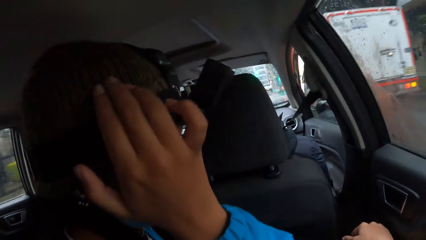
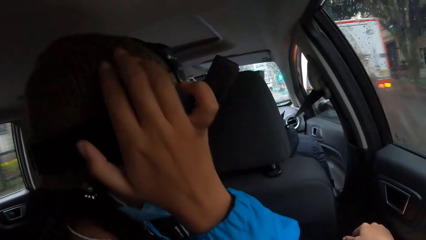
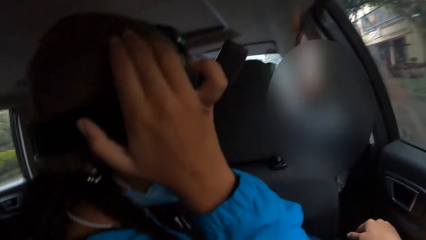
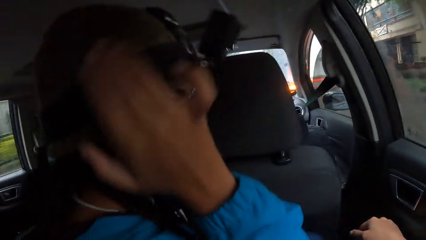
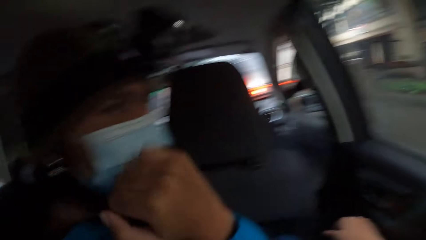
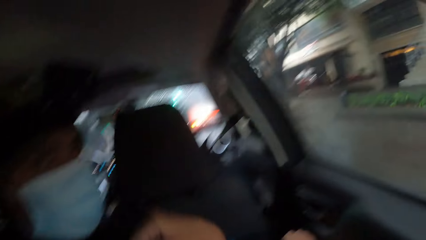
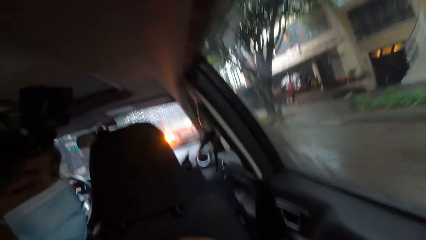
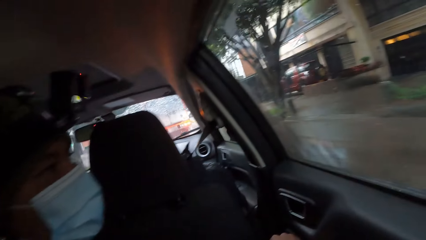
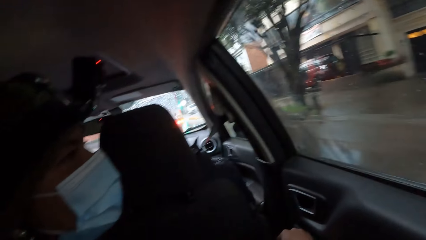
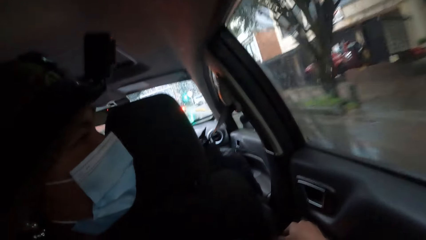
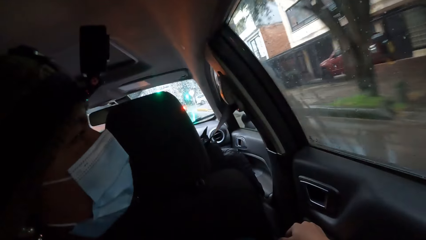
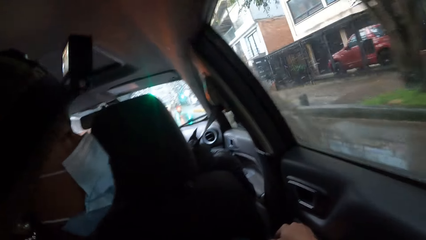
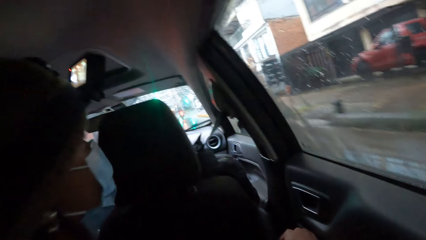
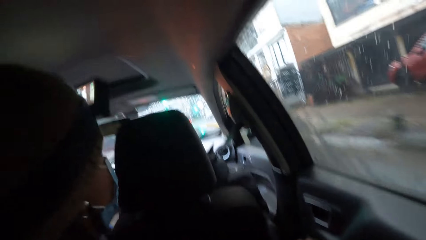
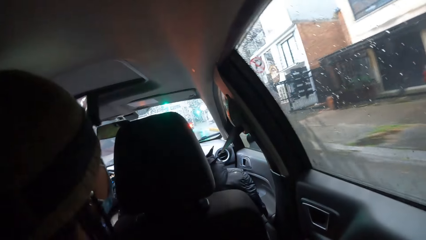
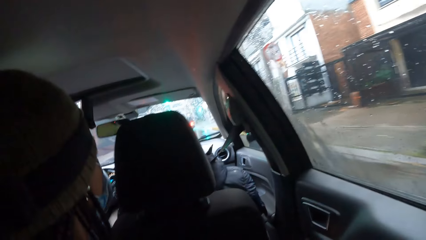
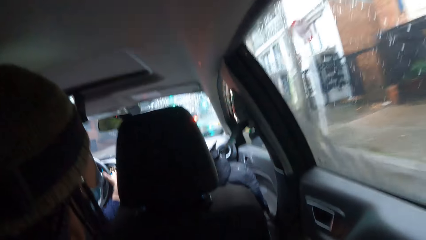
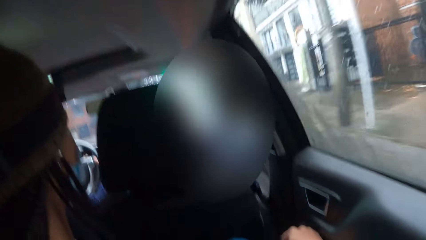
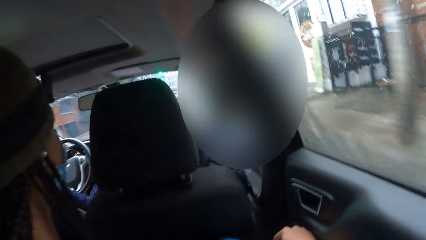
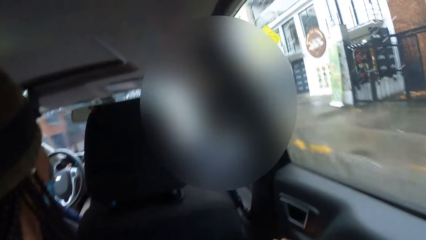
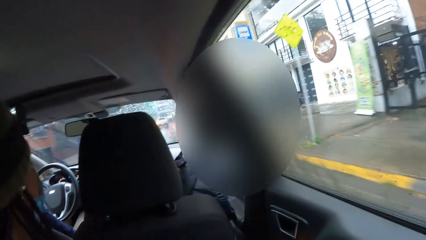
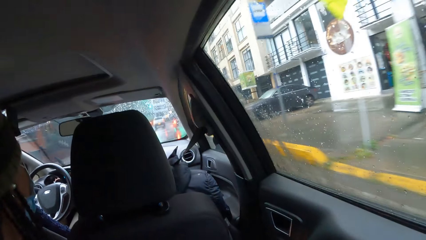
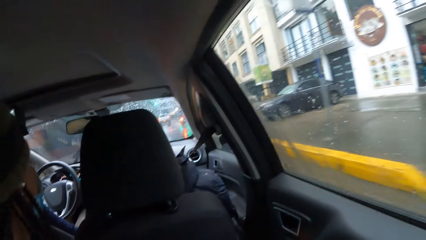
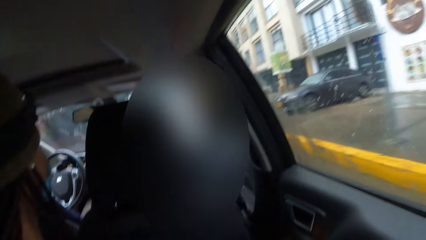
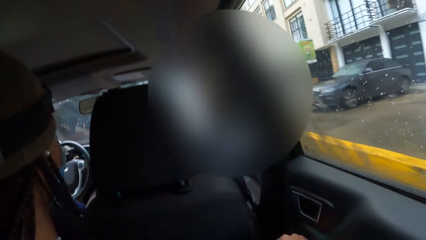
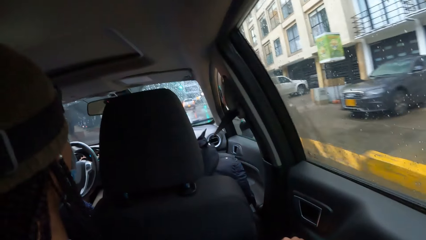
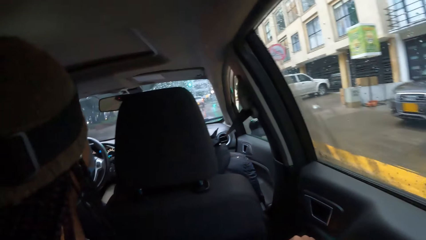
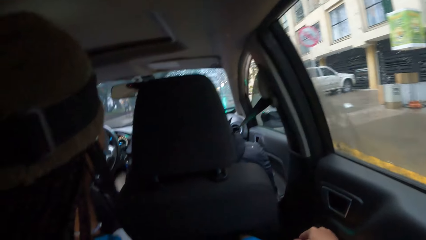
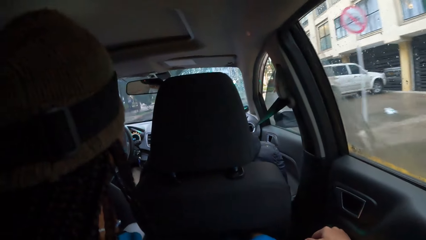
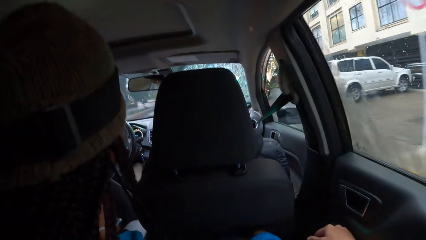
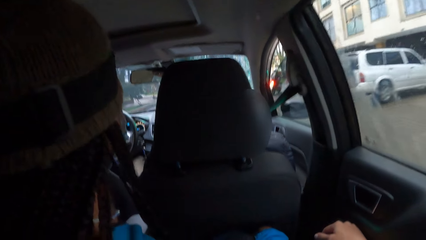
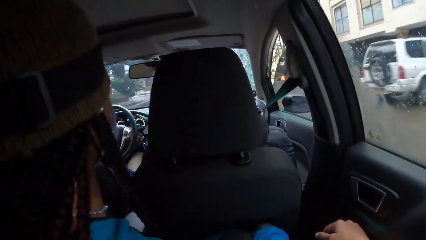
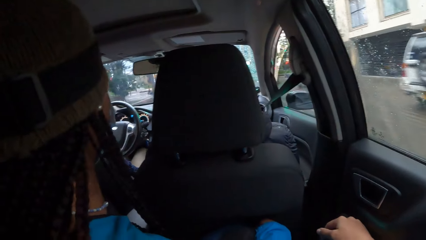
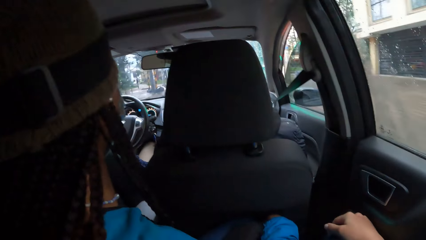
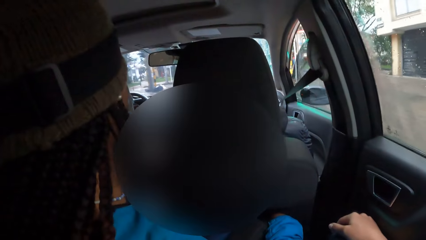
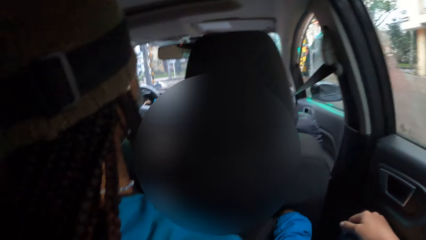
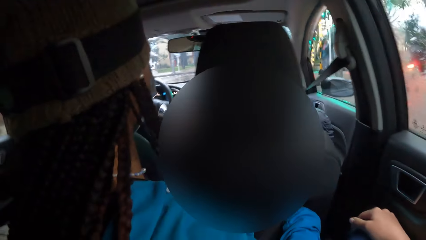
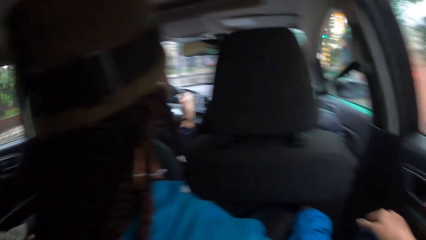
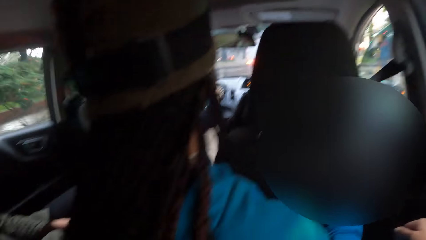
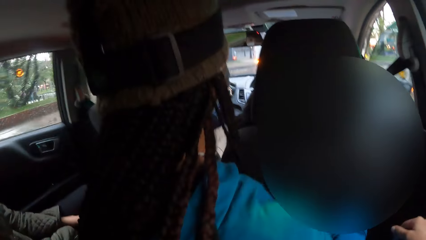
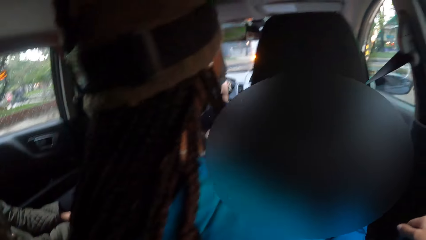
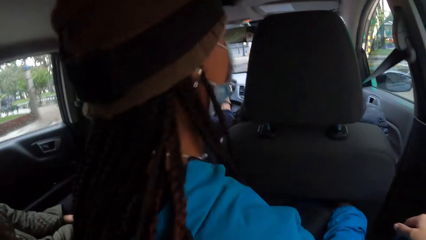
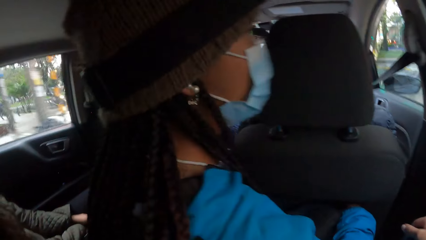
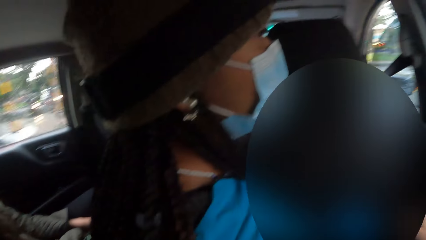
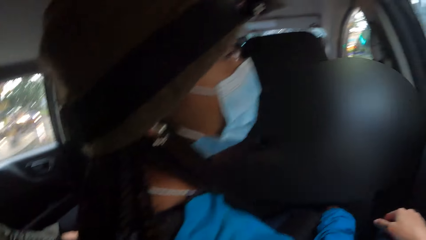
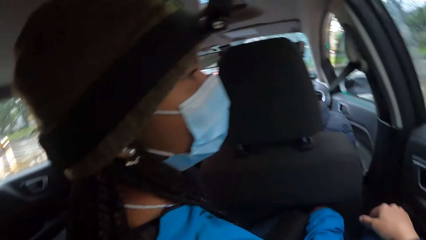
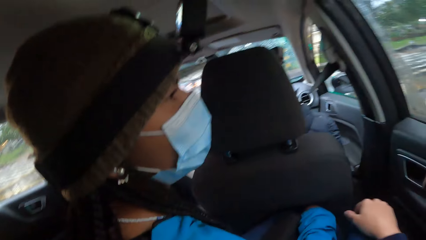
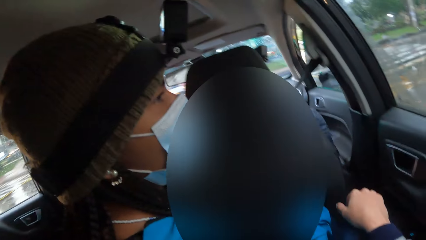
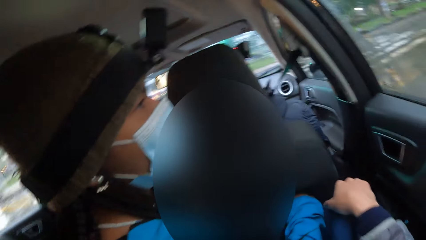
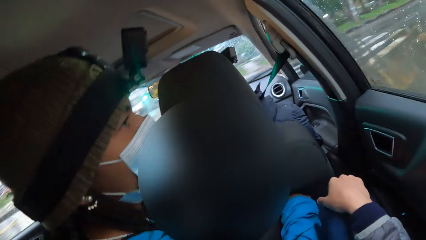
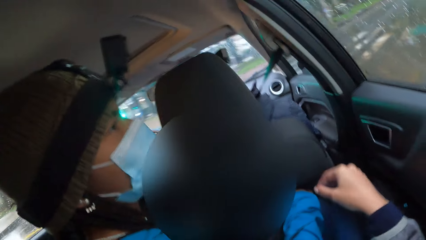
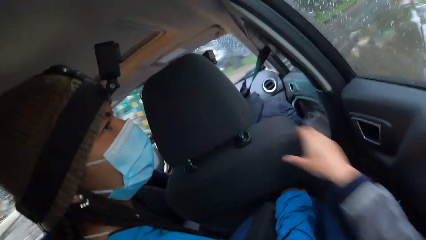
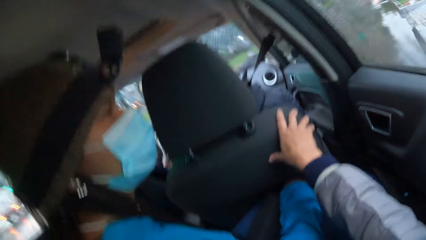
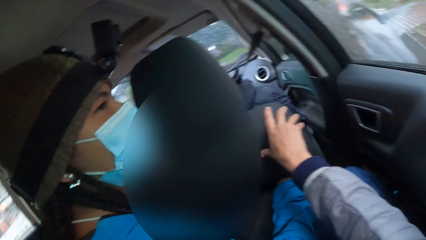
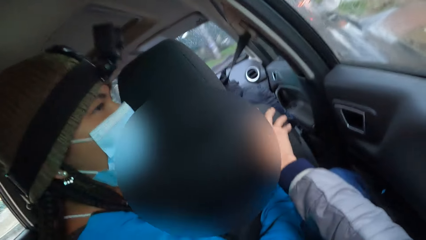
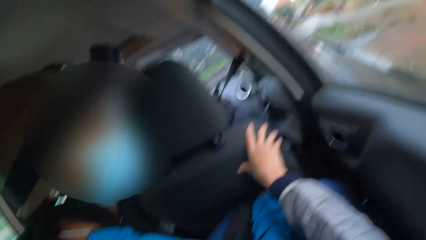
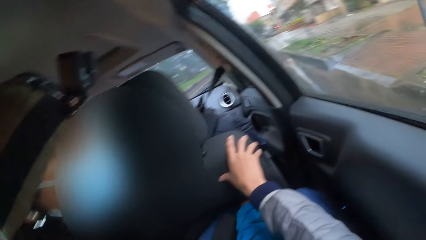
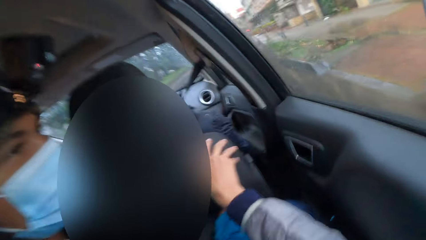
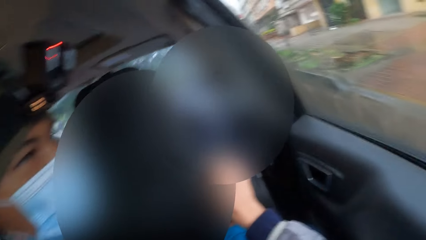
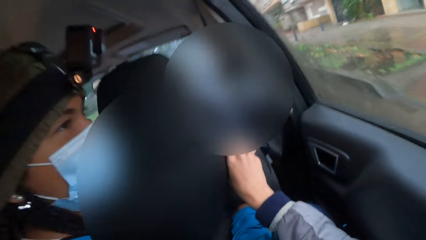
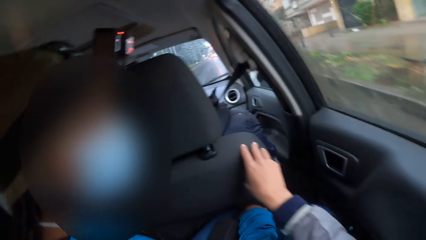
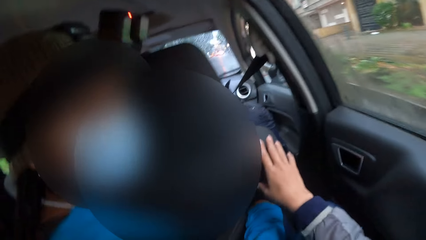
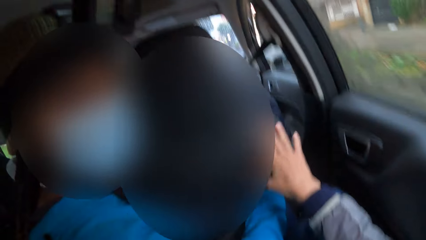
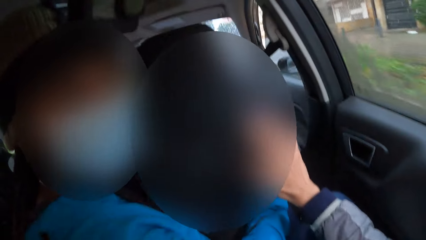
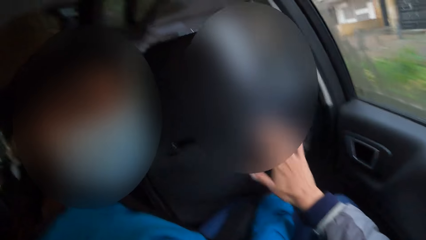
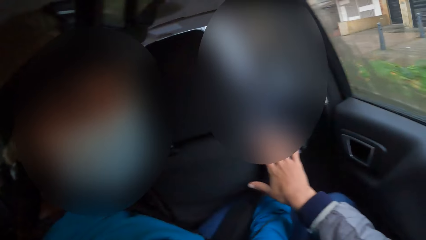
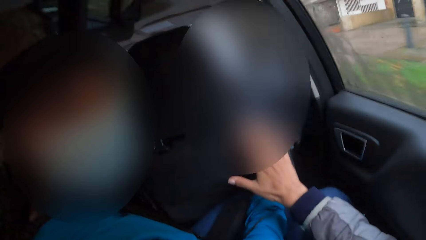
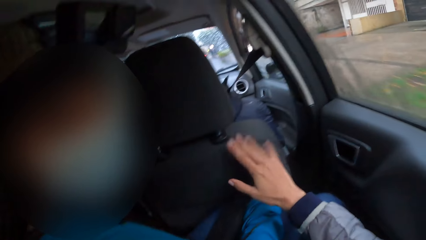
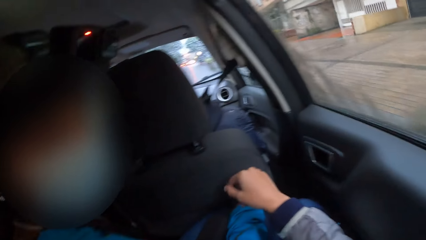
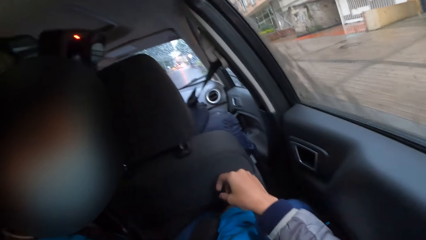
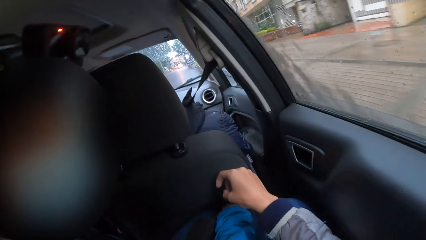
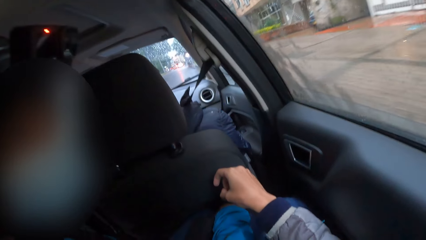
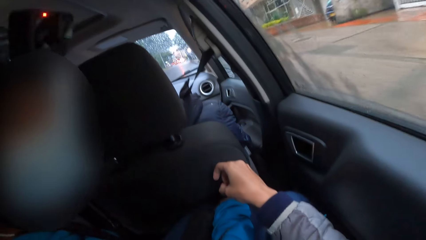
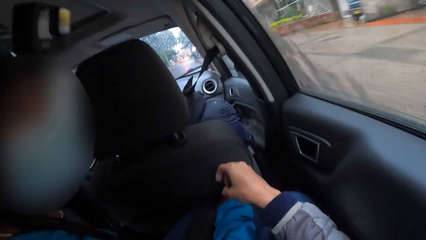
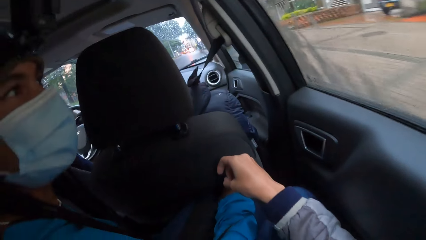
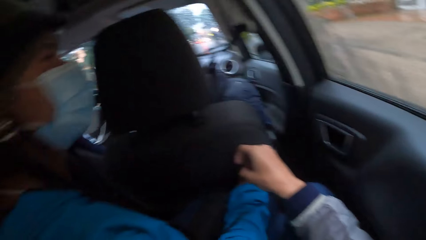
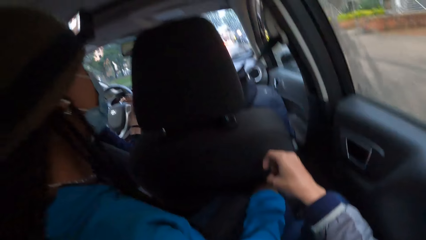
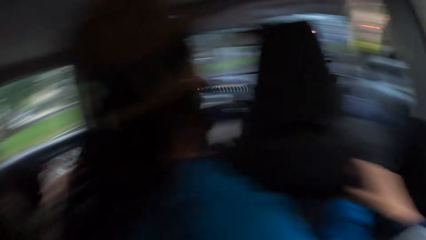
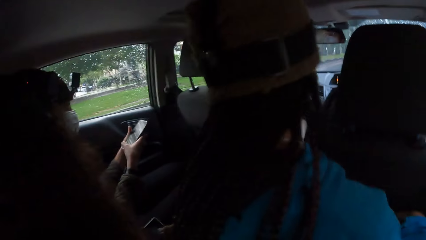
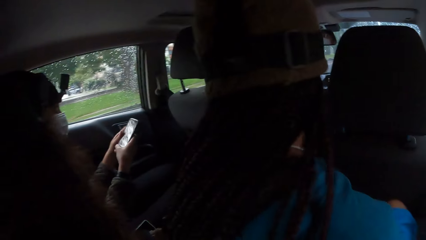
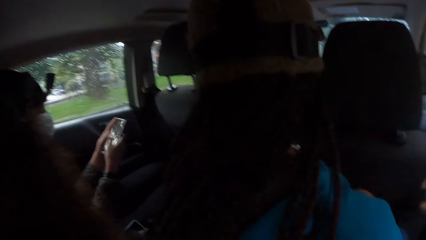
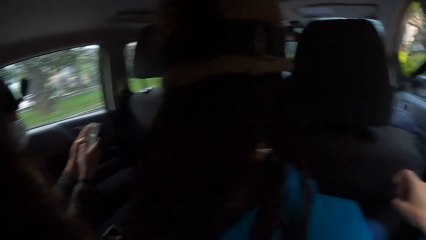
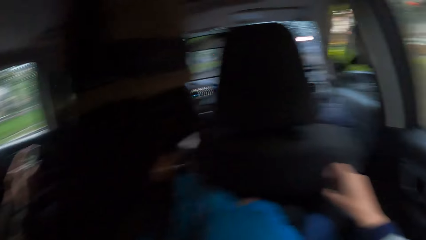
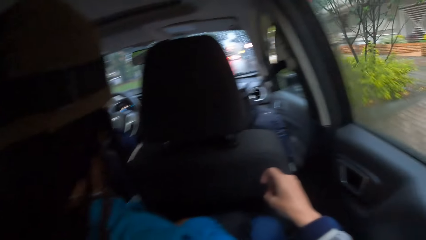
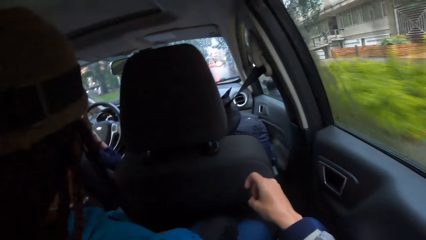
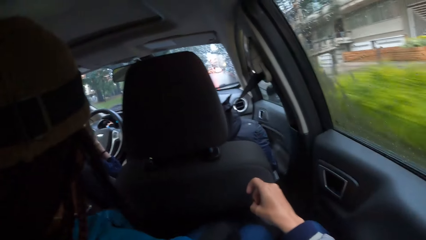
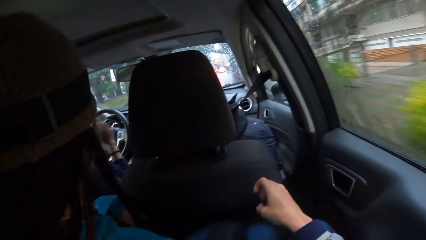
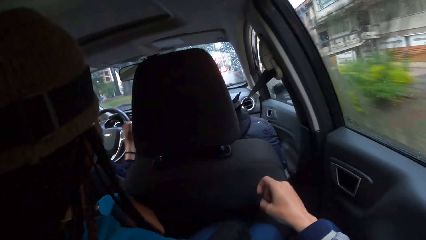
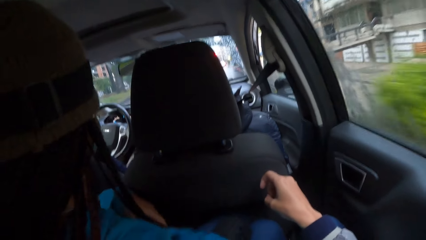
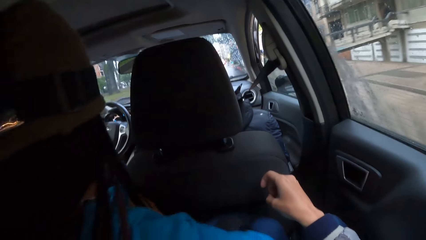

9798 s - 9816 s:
A woman touches the braids. The camera wearer touches a chair with his right hand. He pushes the driver seat. He folds the hand. Another woman operates a phone with both hands.
